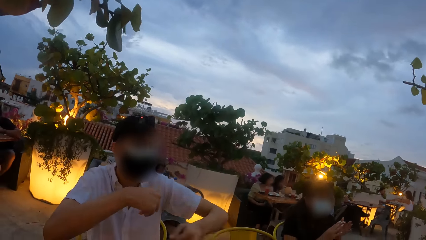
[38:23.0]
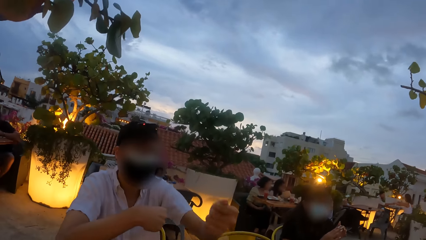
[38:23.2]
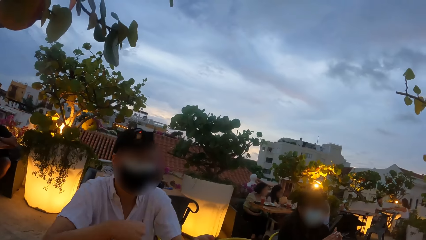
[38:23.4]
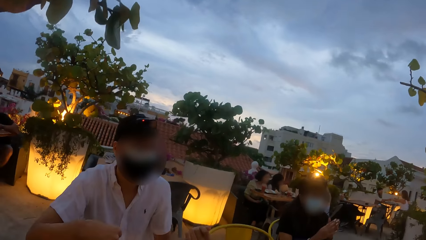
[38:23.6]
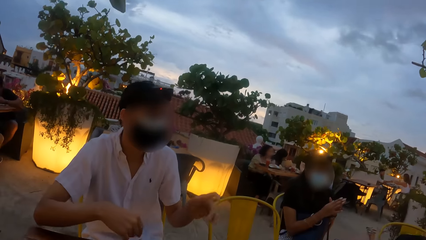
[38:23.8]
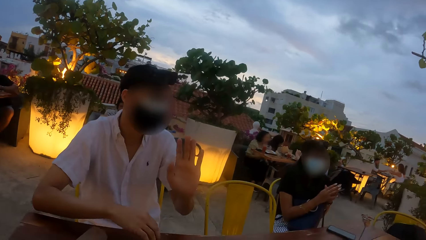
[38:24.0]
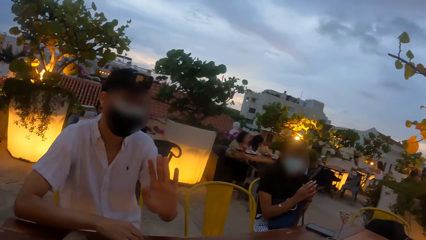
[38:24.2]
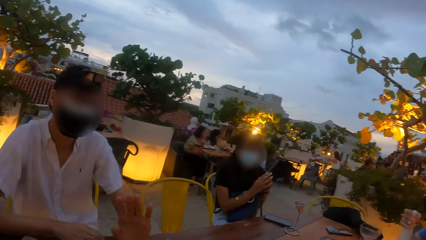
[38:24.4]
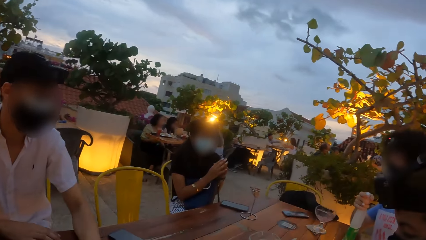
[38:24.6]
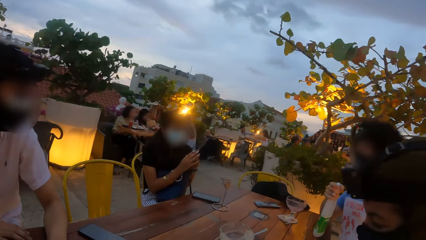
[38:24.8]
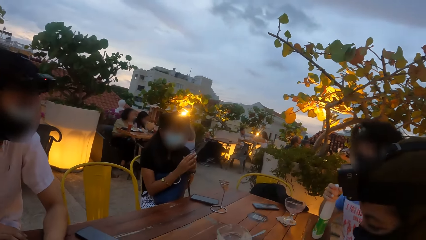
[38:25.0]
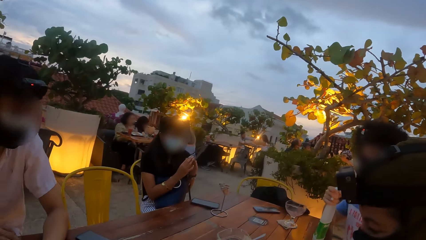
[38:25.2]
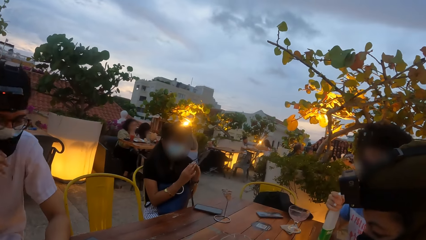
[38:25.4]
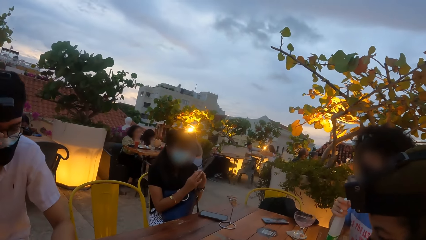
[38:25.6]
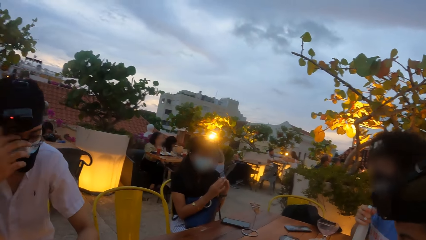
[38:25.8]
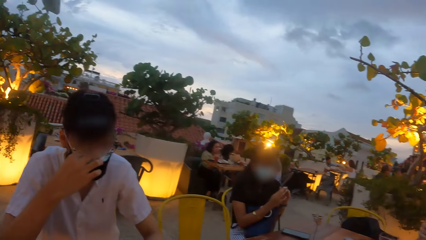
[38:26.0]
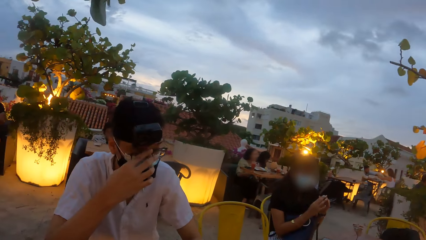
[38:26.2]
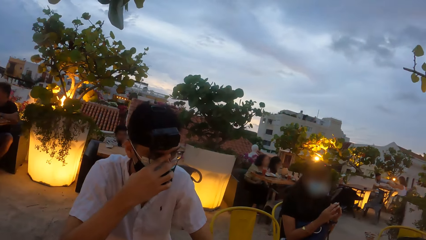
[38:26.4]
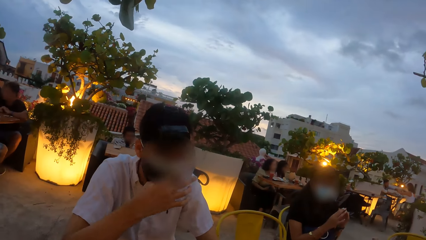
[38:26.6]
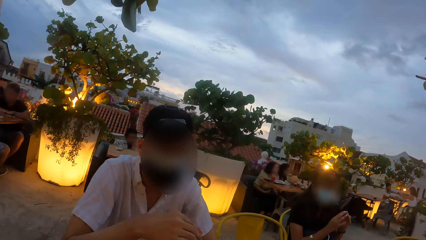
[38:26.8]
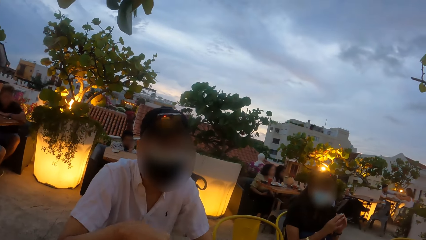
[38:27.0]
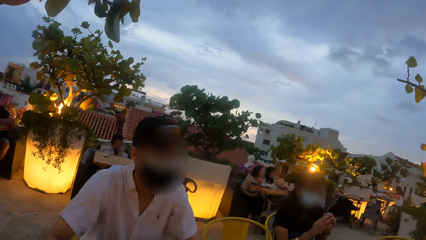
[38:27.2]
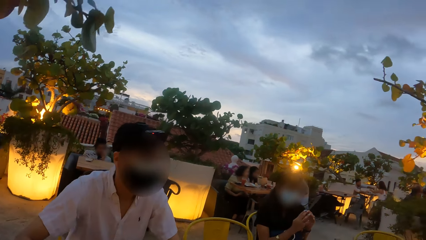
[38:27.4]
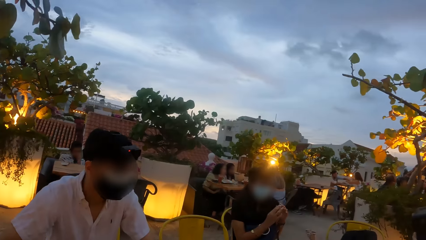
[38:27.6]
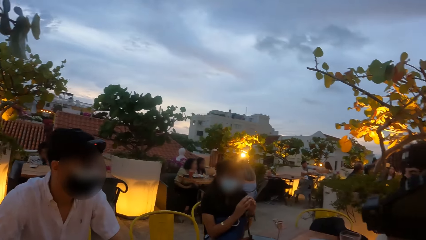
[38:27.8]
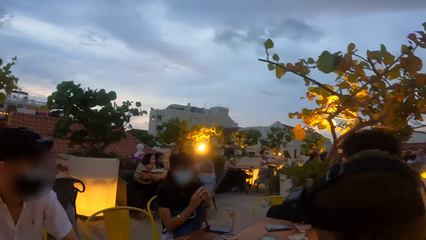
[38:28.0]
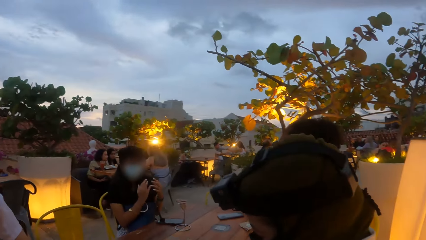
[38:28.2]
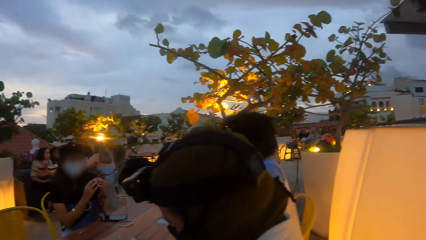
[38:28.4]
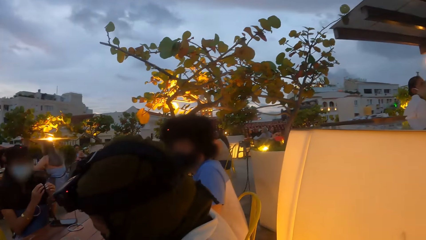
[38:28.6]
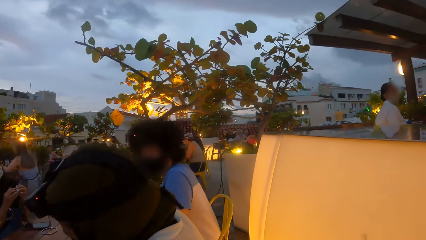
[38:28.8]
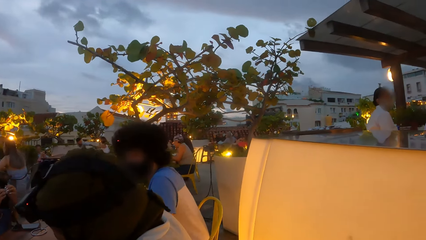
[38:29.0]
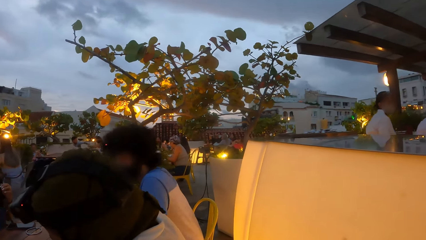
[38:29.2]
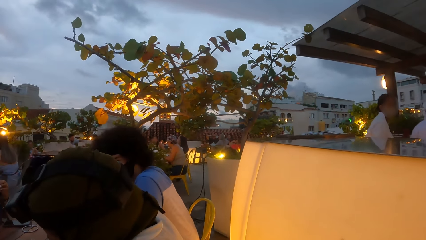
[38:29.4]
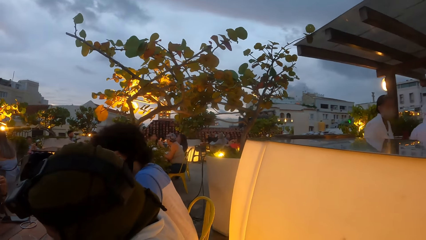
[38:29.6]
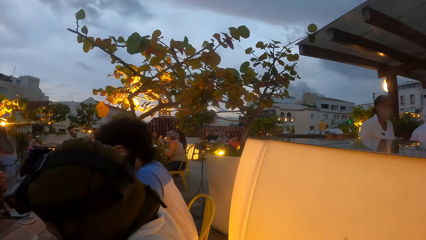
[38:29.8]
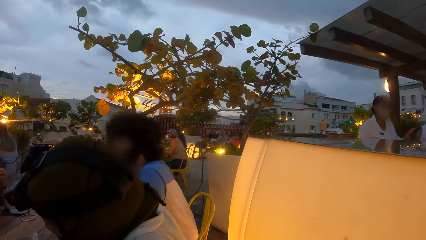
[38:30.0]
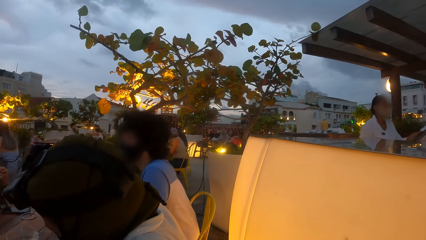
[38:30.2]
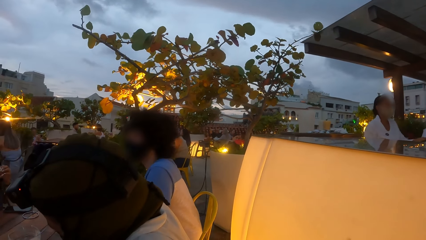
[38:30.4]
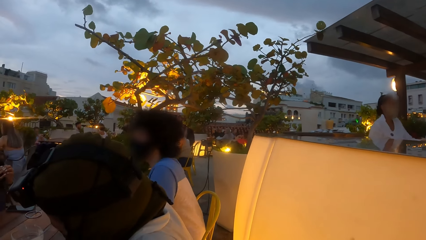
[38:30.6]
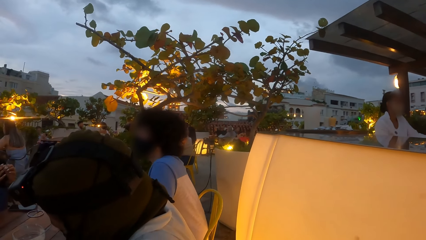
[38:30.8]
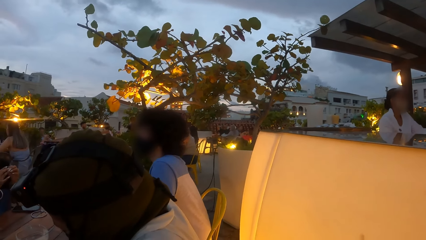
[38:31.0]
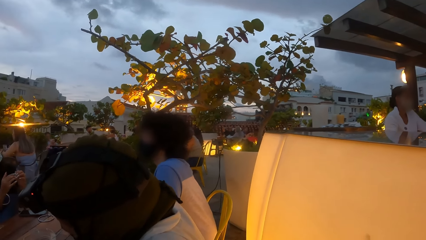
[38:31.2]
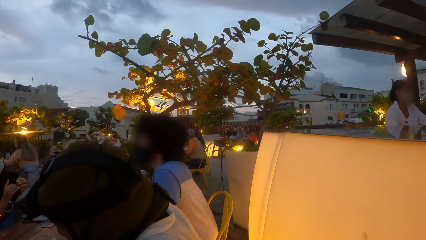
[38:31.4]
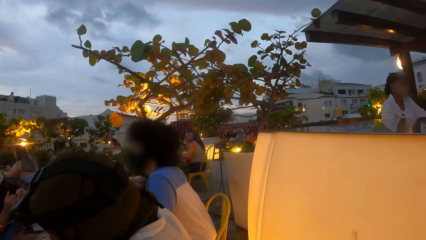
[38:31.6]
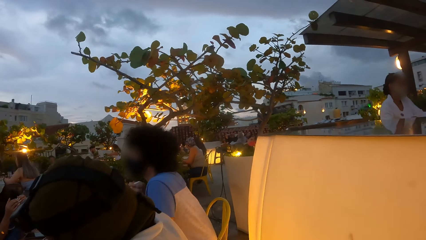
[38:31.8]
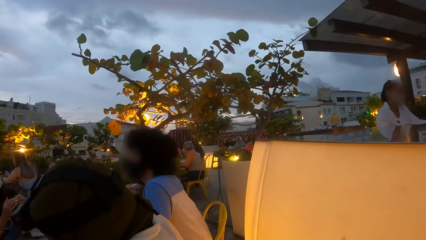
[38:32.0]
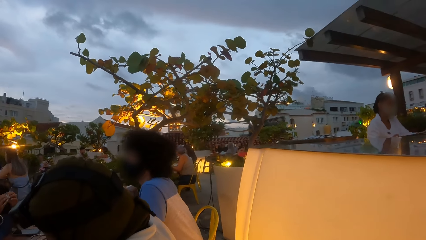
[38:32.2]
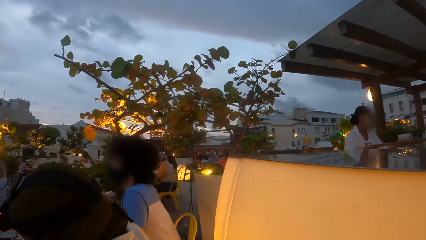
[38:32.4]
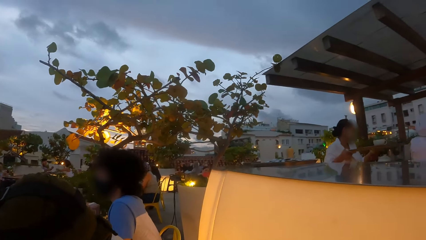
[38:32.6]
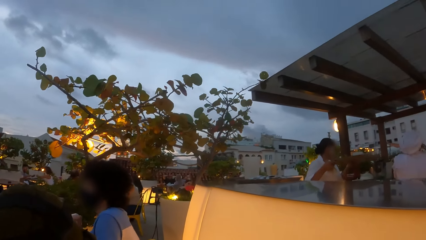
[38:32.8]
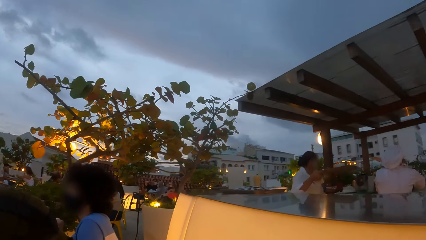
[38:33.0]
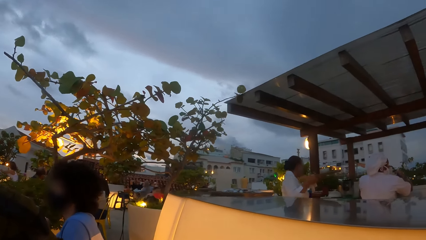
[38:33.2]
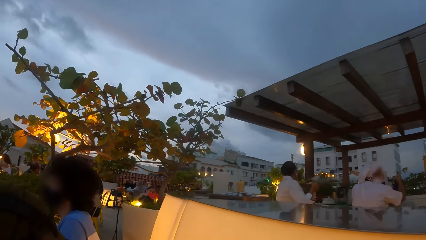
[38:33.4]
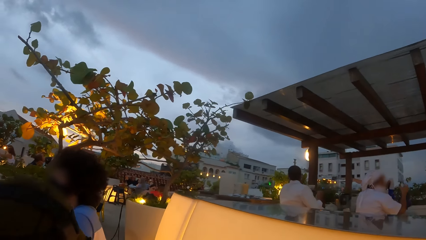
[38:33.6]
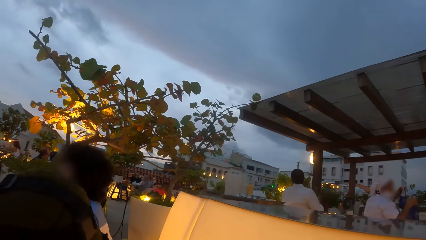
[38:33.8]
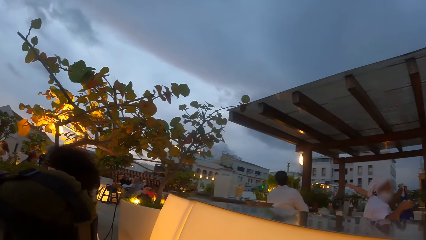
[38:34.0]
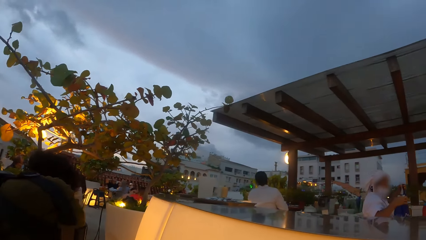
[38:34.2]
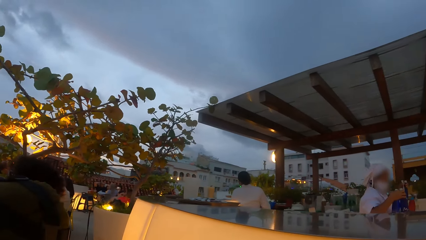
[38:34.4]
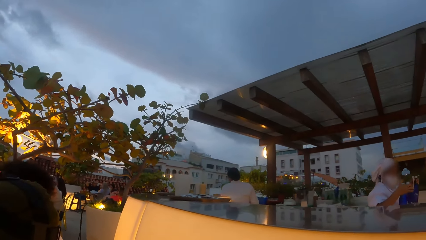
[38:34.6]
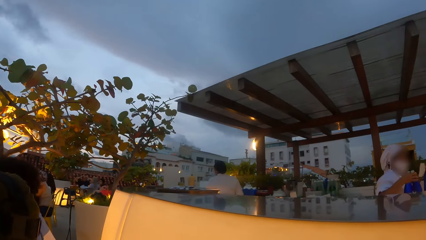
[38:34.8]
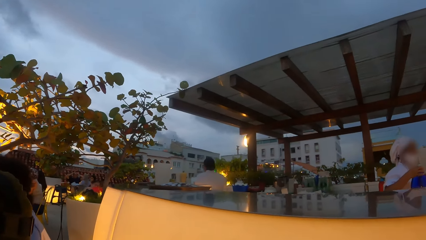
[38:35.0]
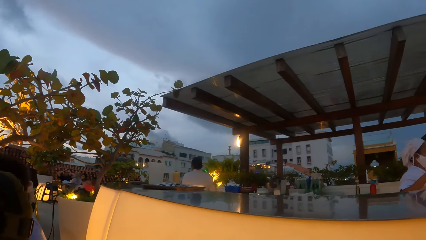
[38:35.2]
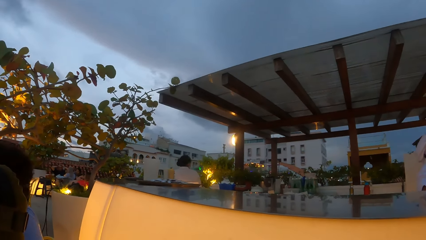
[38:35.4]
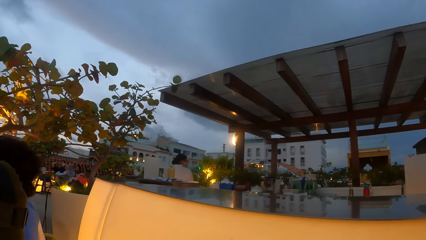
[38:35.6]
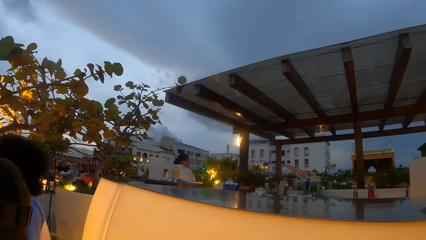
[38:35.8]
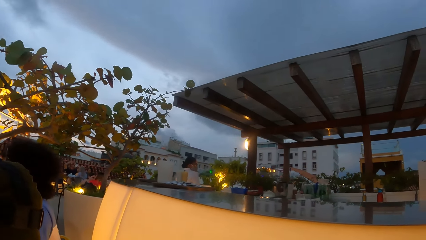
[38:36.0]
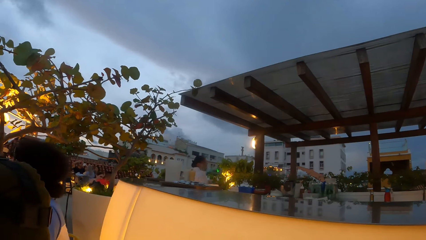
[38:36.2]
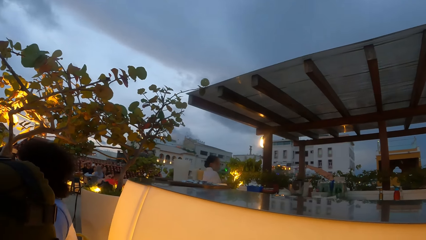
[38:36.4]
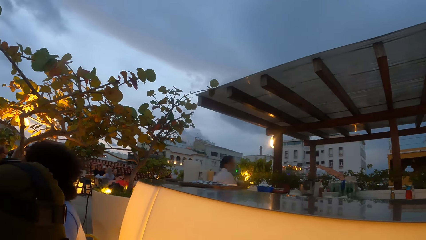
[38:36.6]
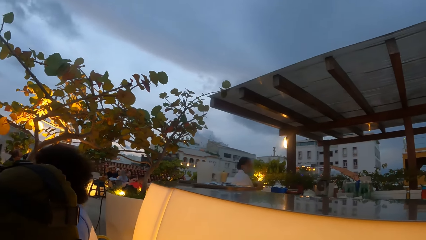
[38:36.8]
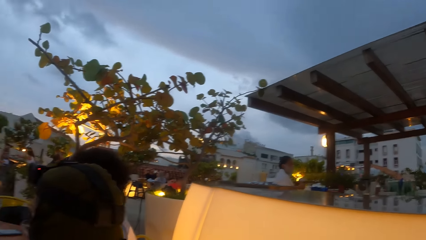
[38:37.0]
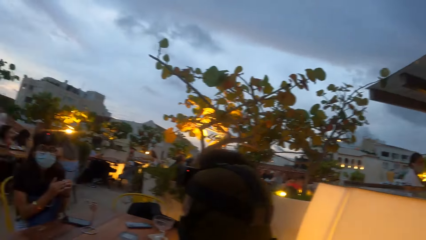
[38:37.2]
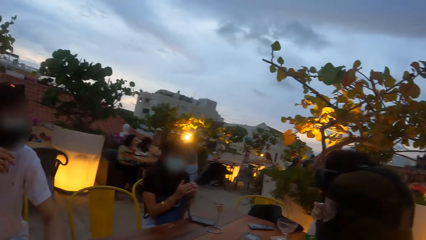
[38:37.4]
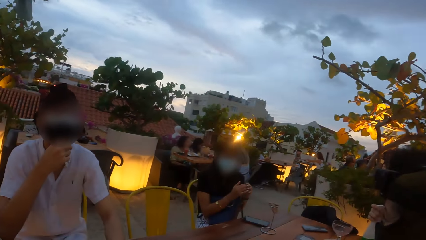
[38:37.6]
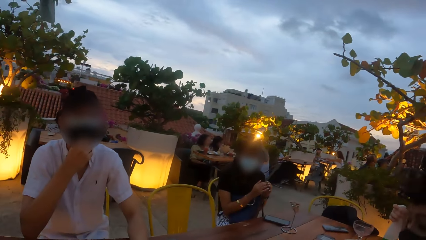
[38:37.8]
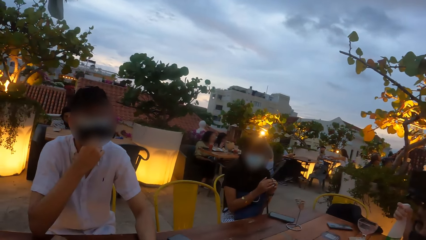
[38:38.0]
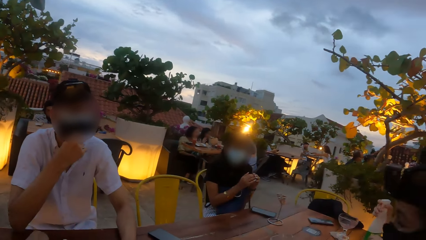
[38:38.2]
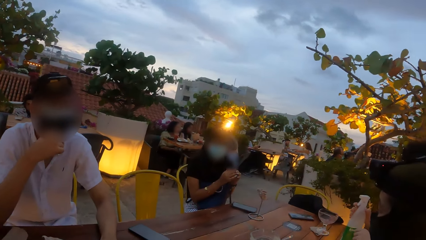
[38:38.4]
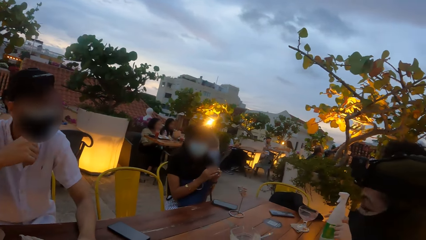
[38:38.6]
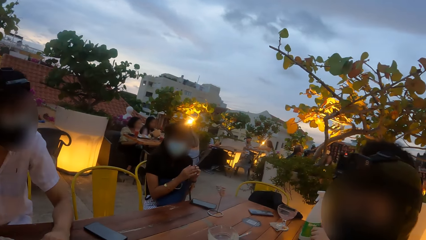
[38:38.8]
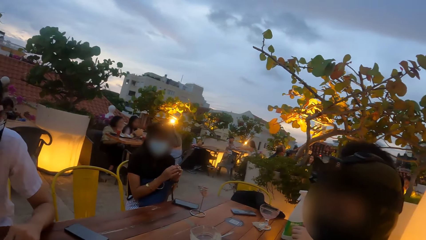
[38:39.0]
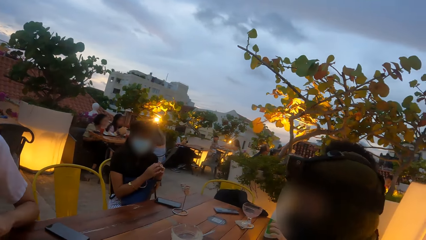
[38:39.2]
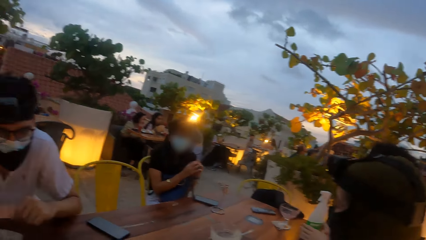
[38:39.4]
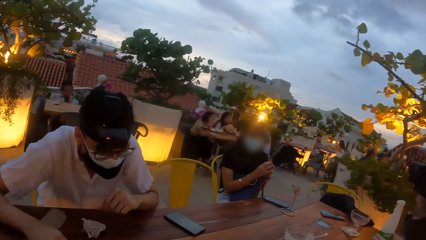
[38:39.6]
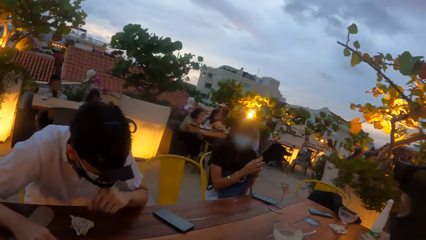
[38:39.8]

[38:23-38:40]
The man holds the sanitizer on the table with his right hand. Another man adjusts the glasses on his face with his right hand. A woman carries a tray with both hands. Another woman carries a nylon bag in both hands. The other man pulls the nose mask on his face with his right hand.
